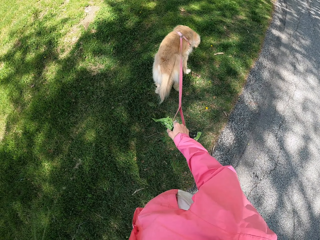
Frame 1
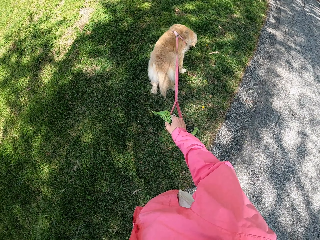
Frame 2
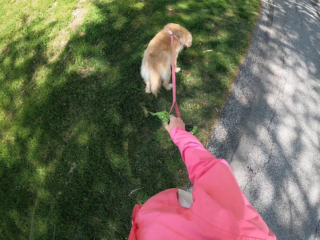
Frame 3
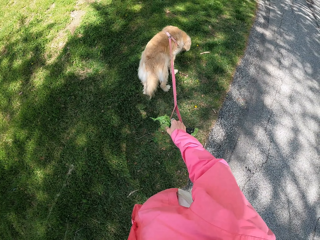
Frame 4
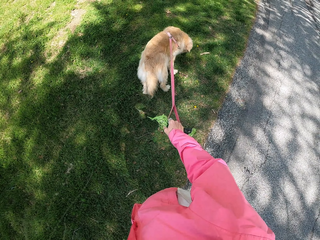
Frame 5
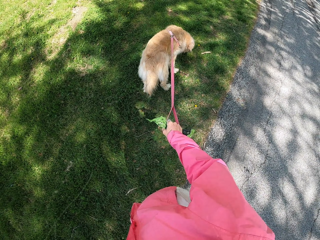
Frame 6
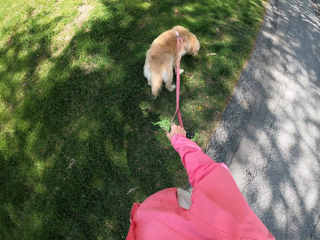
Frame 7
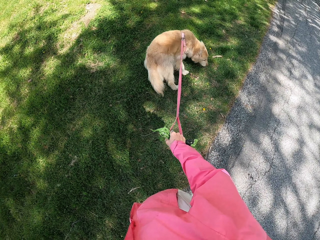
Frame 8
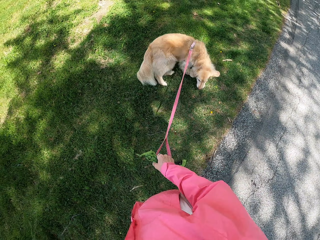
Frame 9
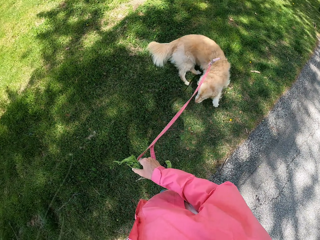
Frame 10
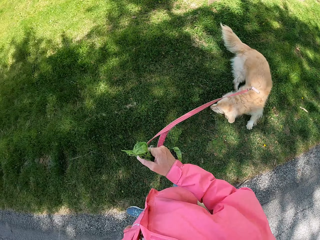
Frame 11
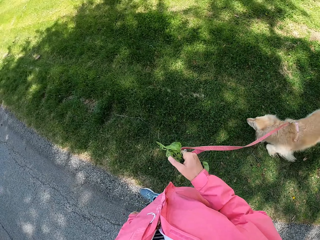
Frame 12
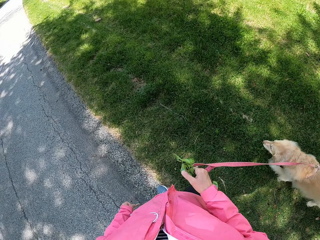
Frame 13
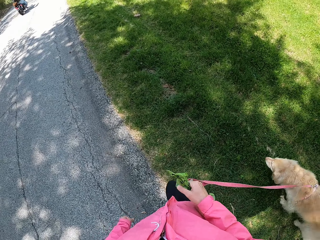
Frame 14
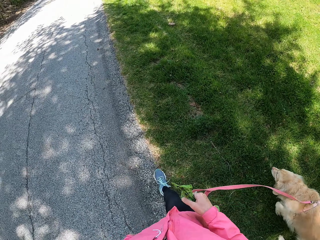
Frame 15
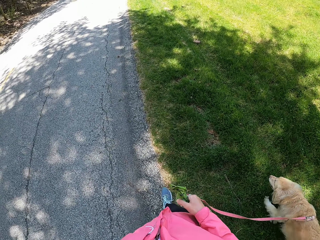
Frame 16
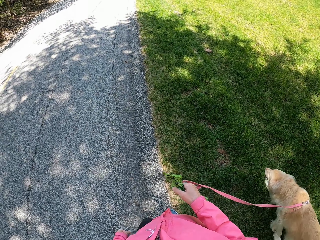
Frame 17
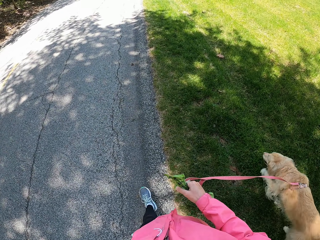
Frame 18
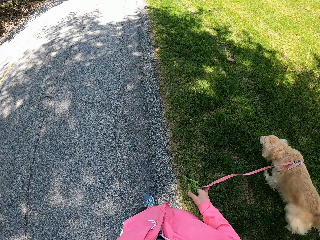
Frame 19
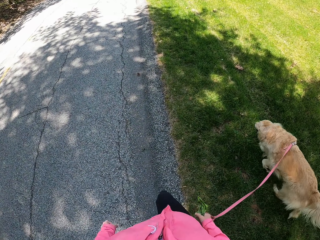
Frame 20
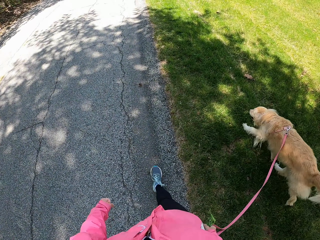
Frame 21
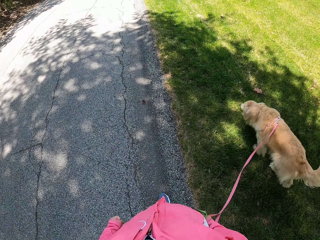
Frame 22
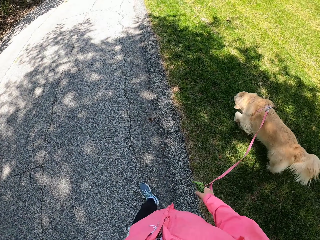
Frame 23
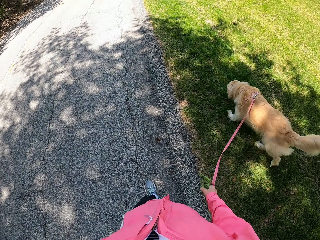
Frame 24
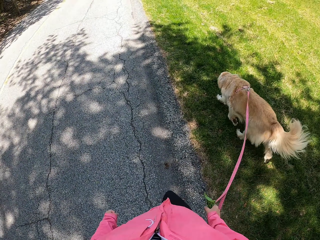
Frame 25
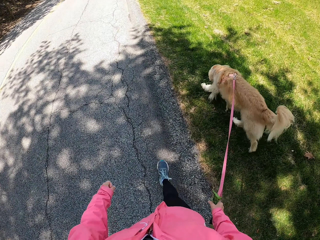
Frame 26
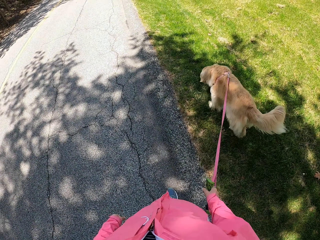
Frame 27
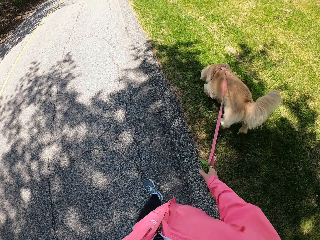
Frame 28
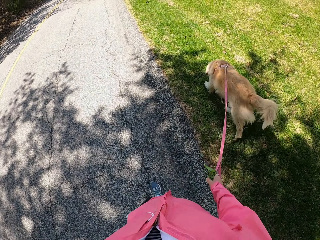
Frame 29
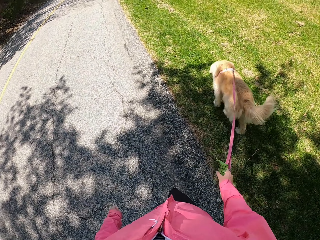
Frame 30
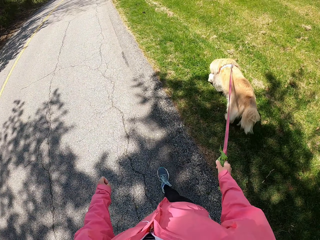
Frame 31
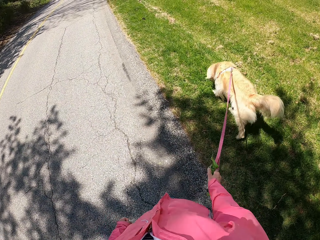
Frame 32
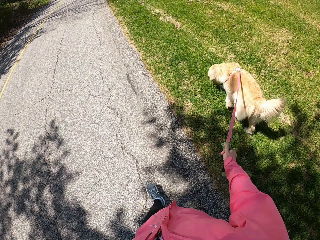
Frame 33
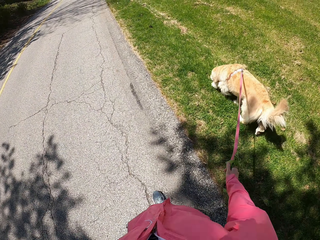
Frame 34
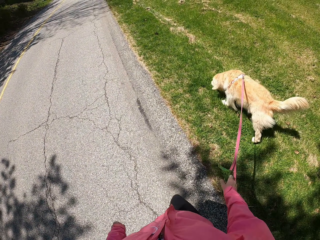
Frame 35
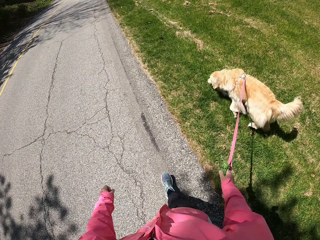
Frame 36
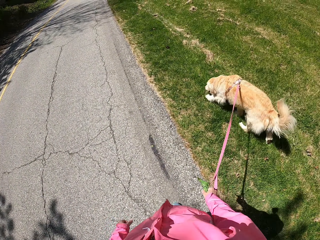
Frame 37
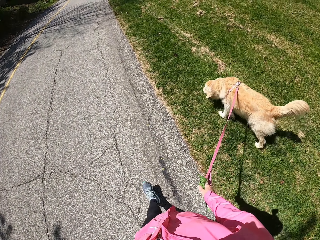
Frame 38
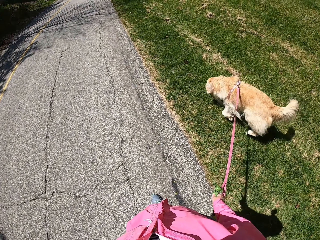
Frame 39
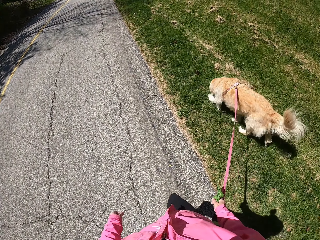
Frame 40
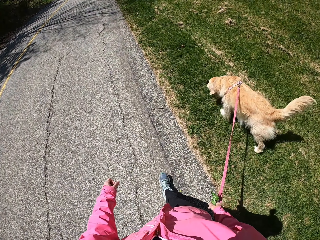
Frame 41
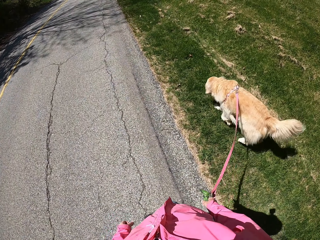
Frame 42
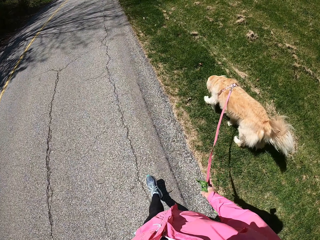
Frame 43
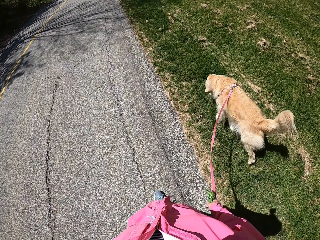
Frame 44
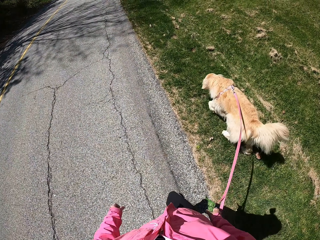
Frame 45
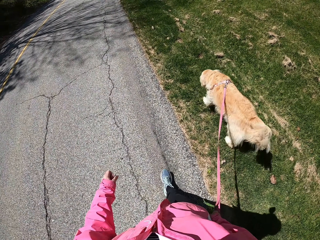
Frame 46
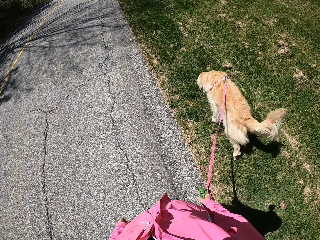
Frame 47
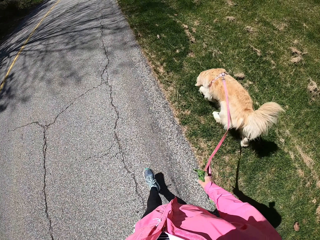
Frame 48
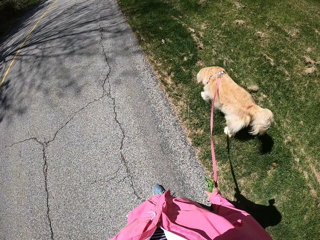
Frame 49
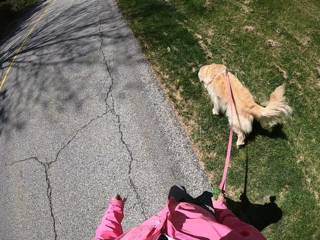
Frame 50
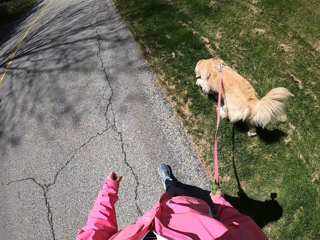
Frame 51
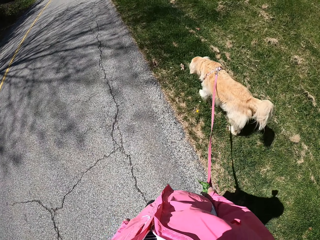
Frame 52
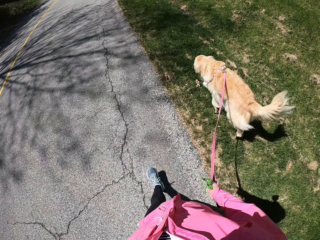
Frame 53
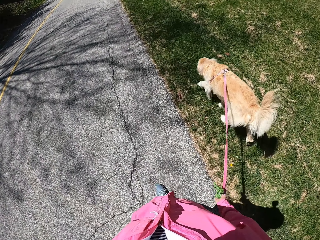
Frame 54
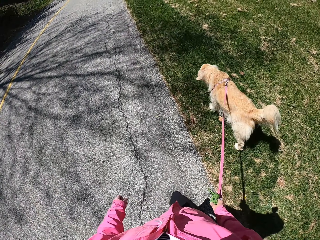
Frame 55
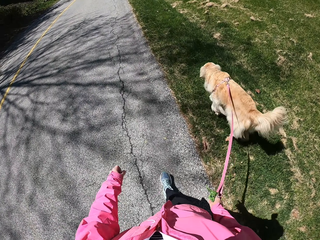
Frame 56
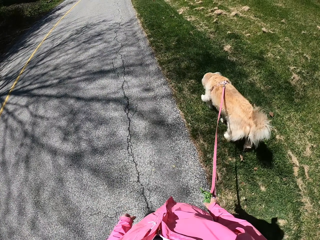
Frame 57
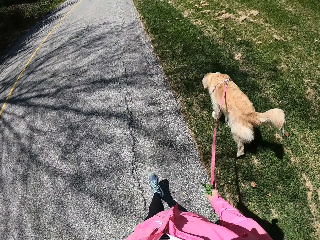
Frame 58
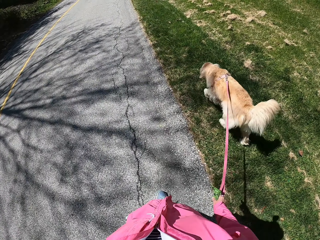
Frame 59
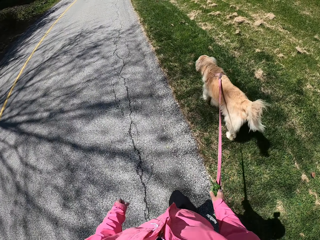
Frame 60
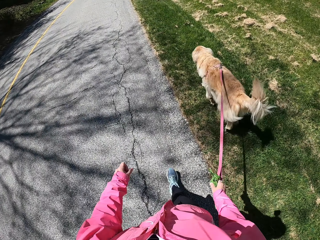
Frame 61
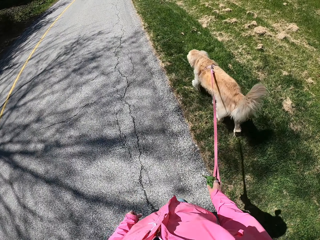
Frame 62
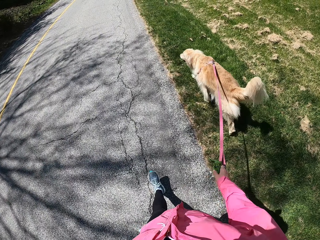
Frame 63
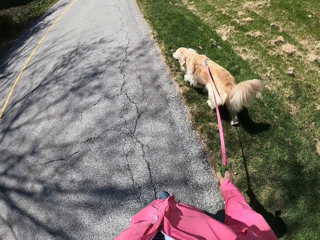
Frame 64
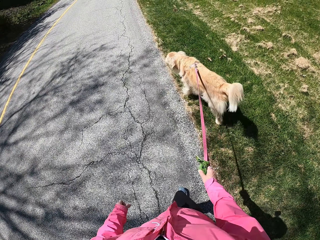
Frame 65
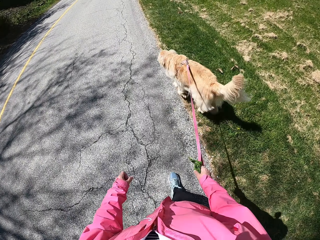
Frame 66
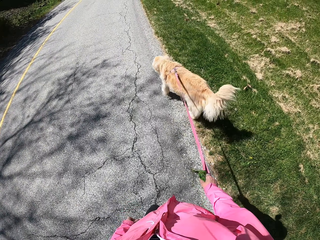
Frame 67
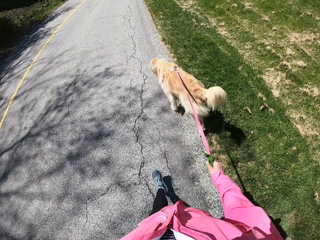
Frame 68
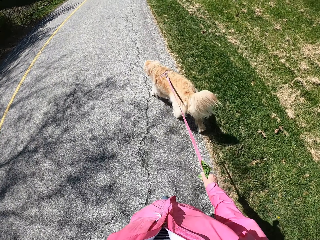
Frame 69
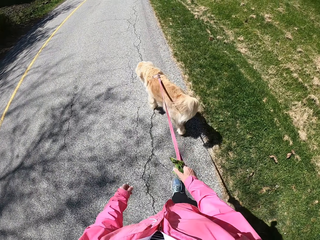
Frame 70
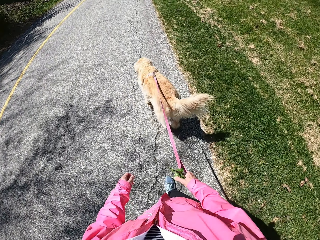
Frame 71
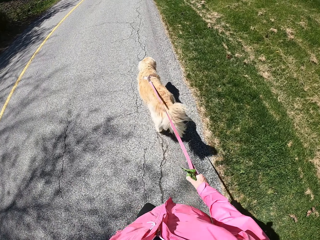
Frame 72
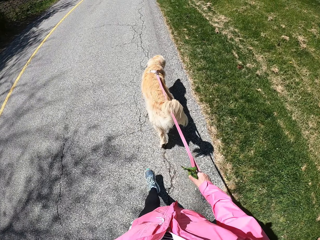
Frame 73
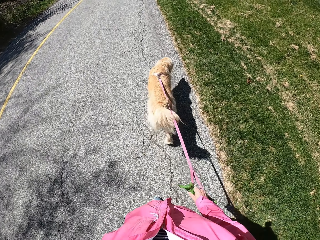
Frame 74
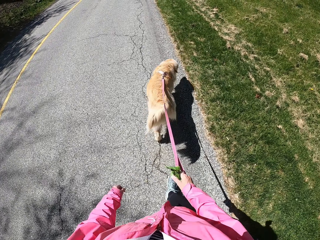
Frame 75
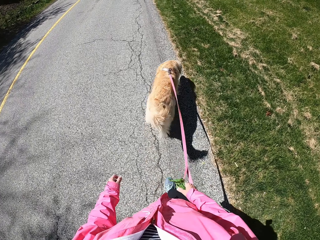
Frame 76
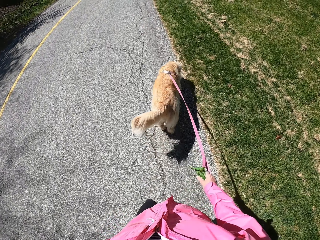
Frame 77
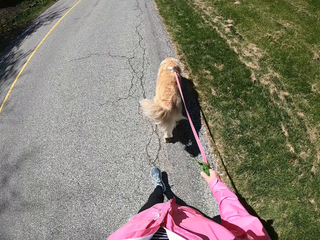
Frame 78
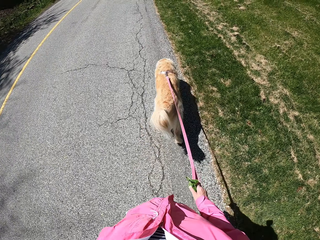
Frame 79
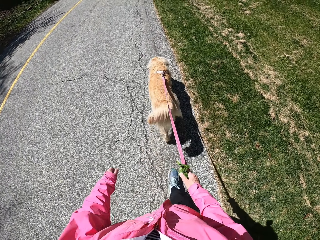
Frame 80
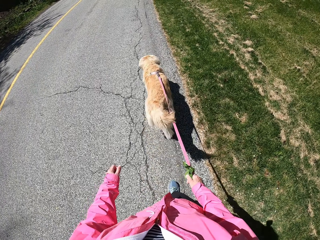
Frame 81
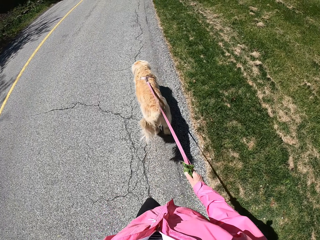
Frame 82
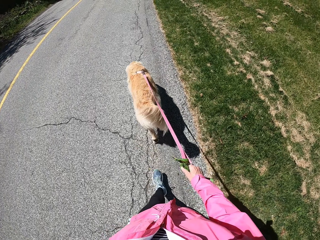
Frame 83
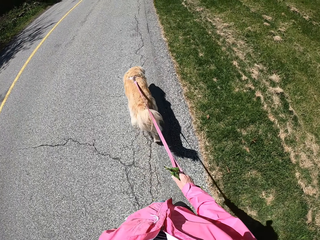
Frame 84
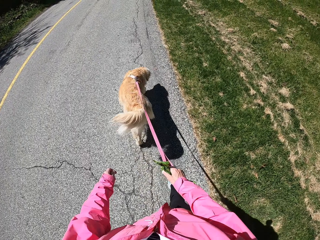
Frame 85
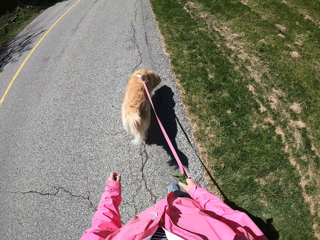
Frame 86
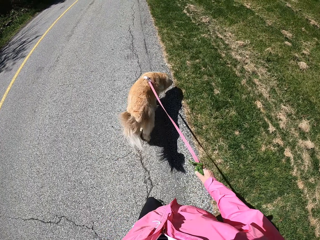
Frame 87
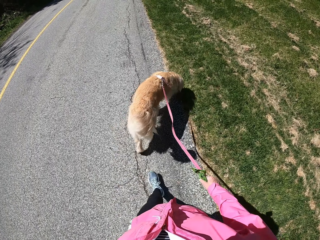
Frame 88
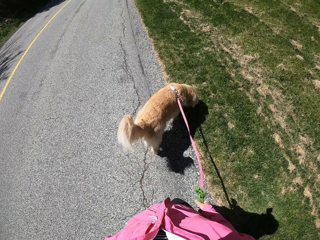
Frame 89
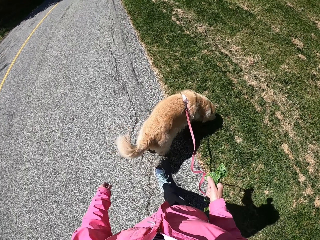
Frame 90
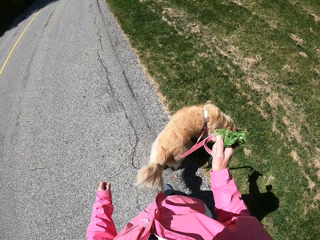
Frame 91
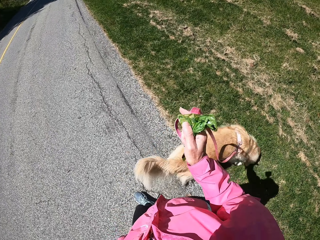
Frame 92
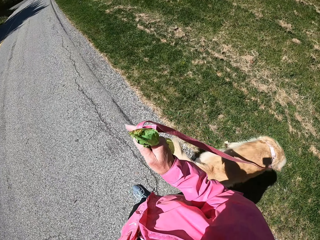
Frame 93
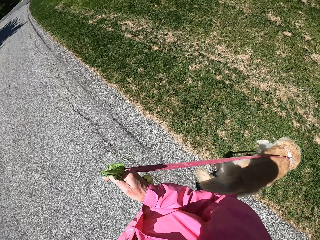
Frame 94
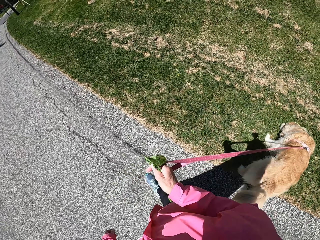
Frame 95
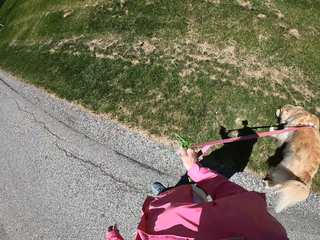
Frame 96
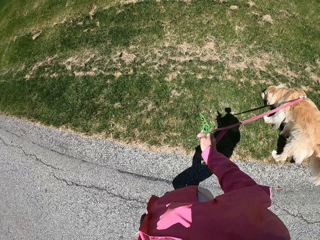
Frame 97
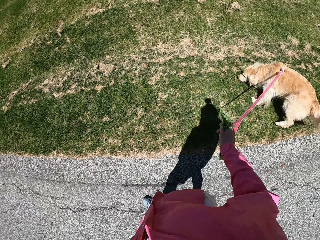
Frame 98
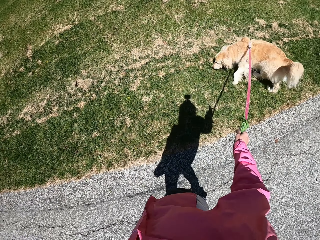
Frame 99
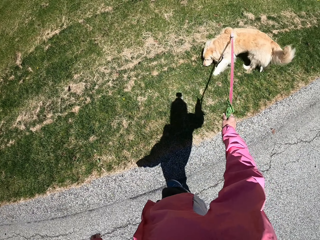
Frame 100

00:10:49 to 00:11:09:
The camera wearer walks on the road with the dog. They move their hand. They stand with the dog.

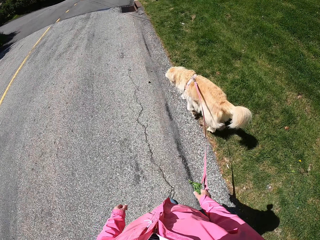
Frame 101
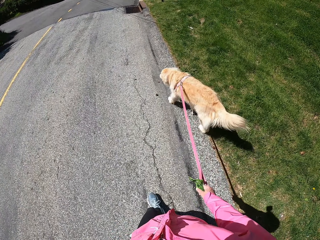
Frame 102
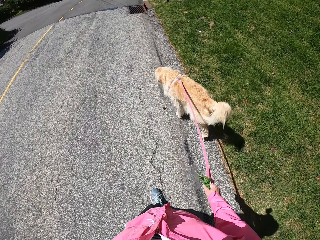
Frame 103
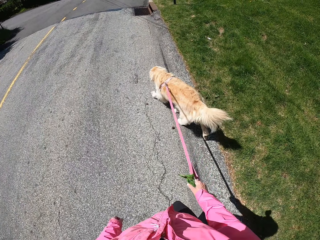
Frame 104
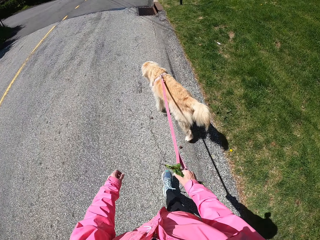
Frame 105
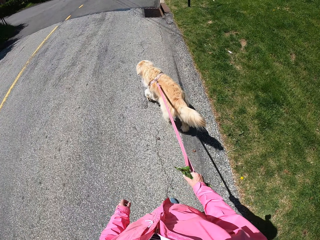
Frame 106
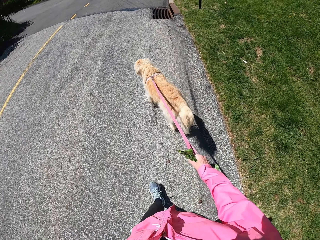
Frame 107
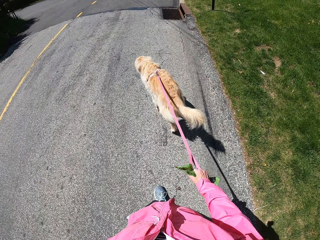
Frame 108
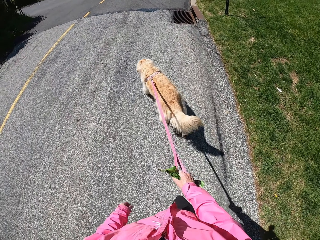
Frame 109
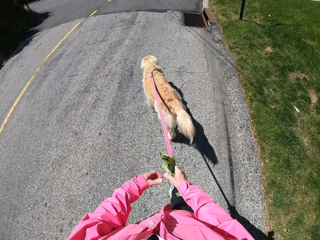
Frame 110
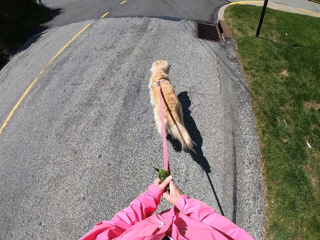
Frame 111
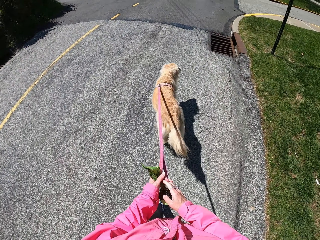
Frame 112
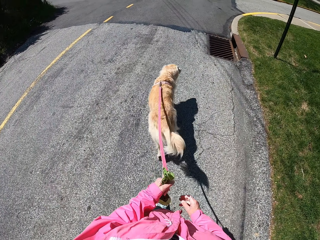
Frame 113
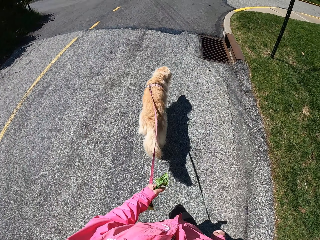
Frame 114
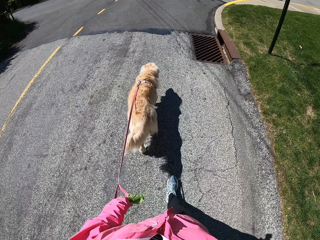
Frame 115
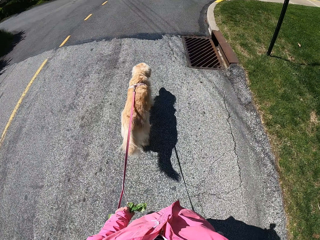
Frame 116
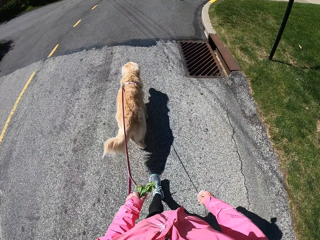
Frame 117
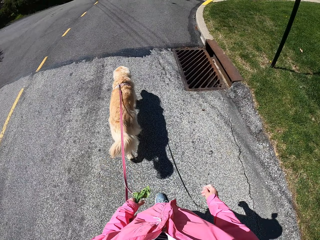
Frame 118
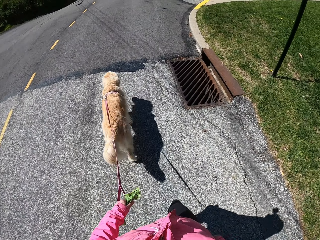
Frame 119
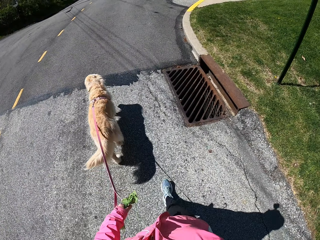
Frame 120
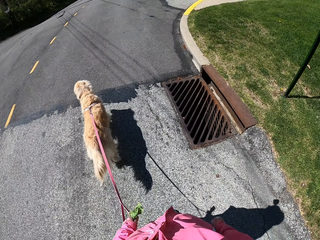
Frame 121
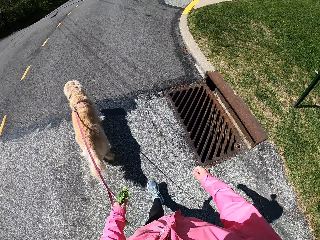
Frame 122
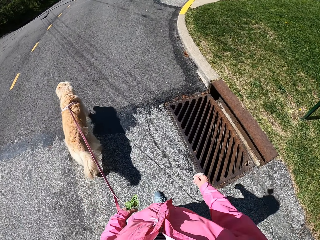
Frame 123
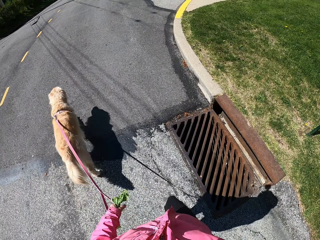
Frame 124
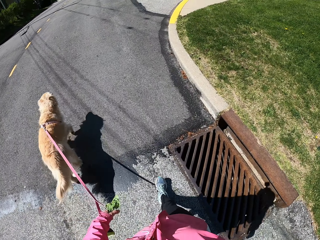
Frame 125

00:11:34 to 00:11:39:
The camera wearer holds the dog leash with the left hand. They shift the dog thread to the left hand on their way. They swing the right hand.
